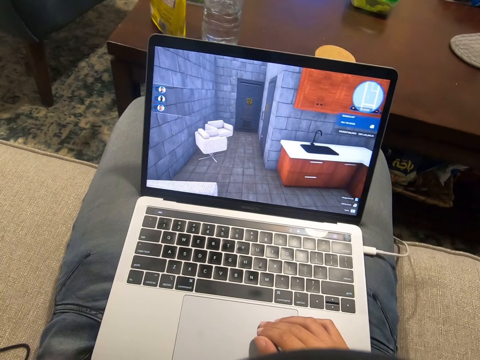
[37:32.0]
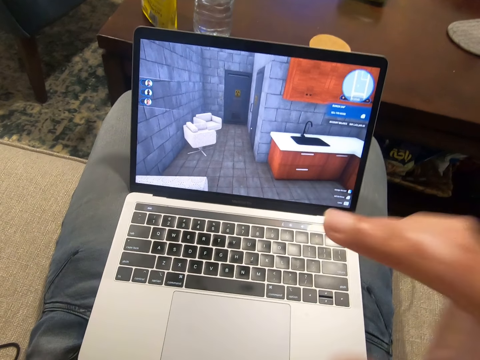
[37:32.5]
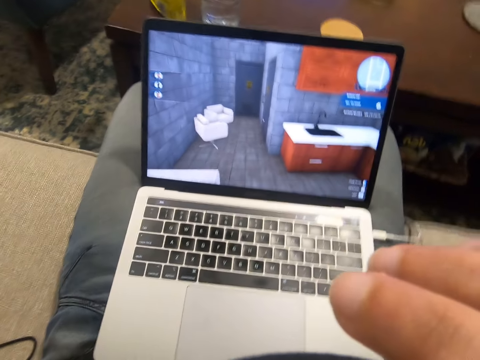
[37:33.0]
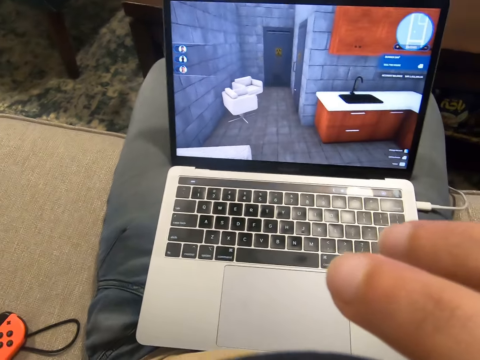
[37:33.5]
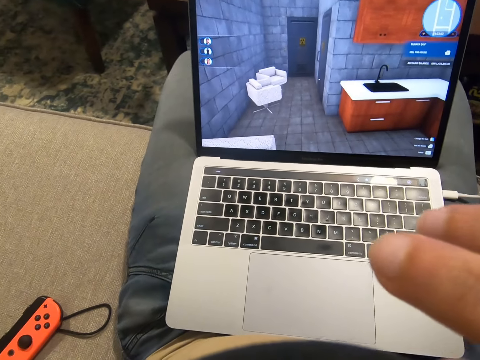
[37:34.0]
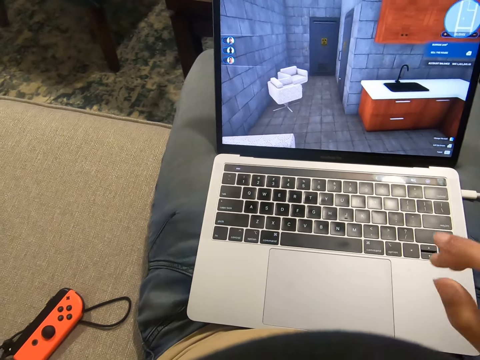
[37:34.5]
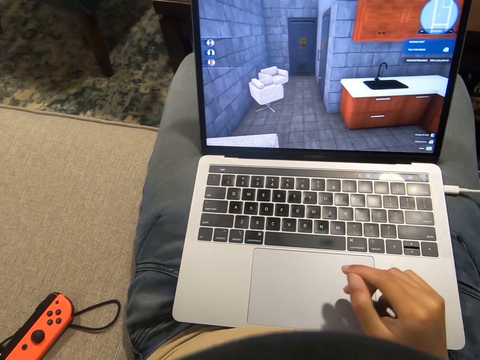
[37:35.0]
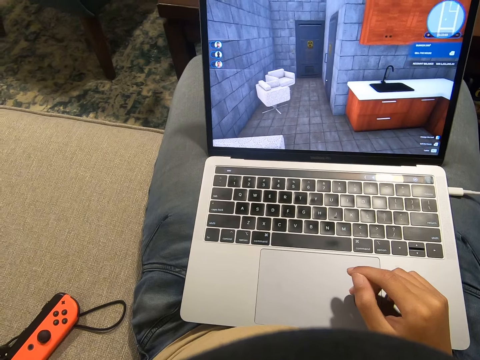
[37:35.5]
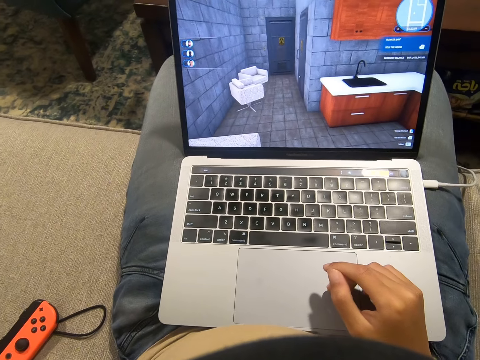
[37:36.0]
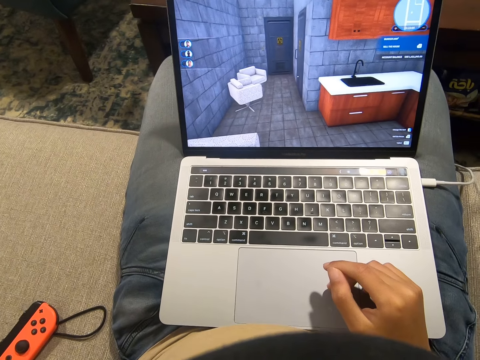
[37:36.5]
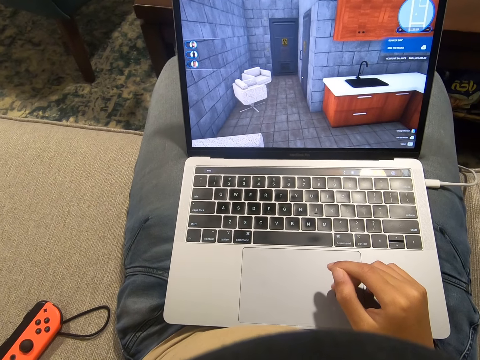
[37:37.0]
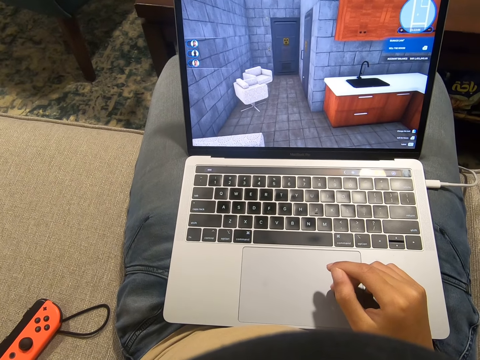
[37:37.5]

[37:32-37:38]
The camera wearer touches something. He places his hand on the laptop. He looks at the computer.
